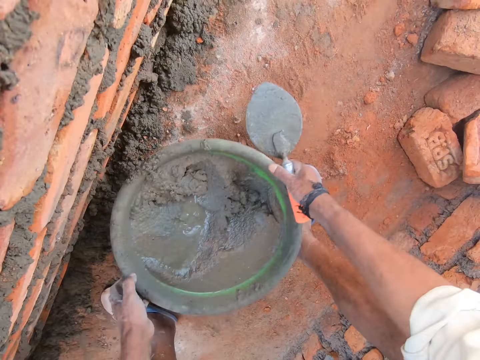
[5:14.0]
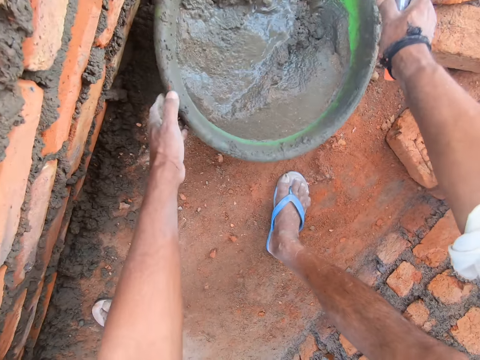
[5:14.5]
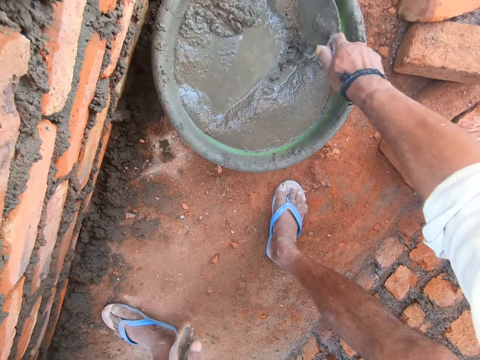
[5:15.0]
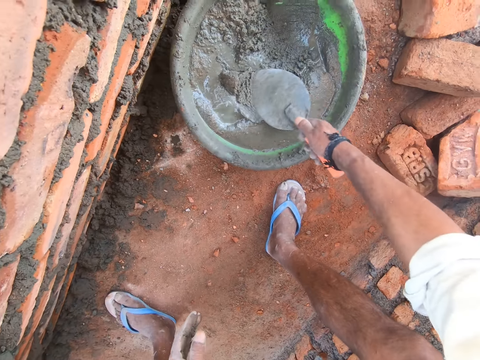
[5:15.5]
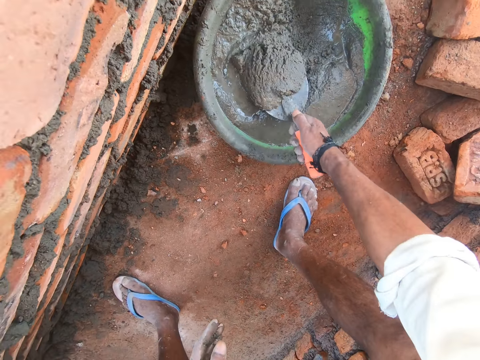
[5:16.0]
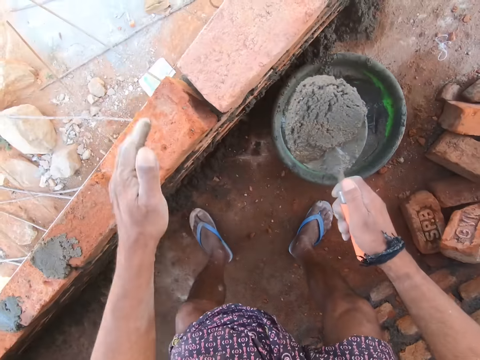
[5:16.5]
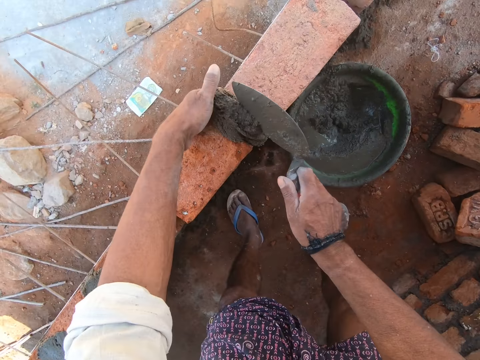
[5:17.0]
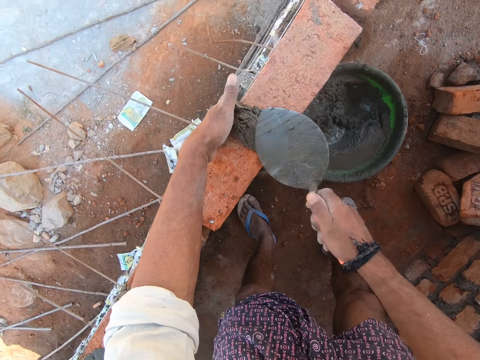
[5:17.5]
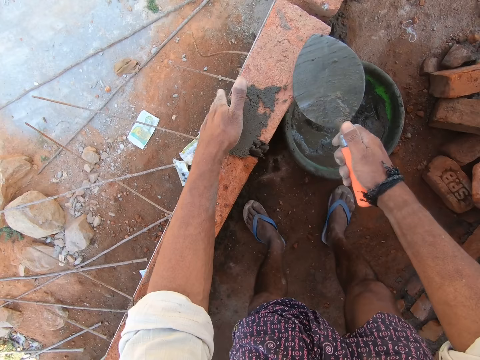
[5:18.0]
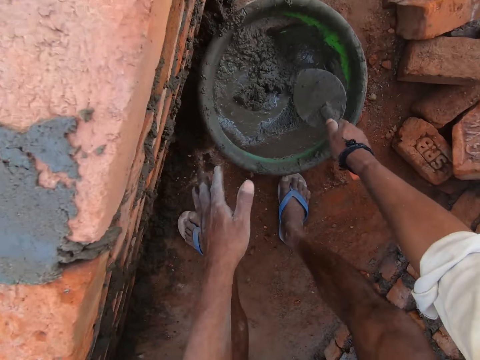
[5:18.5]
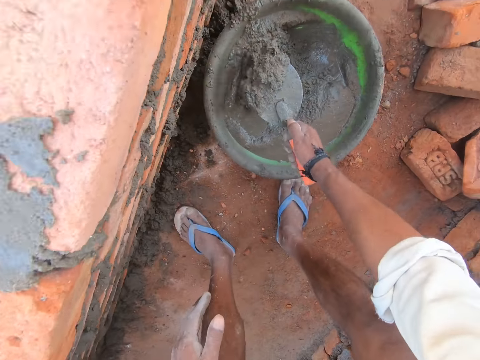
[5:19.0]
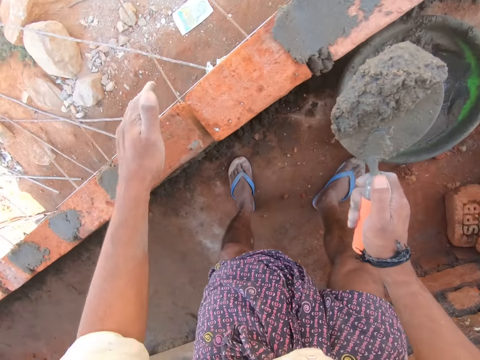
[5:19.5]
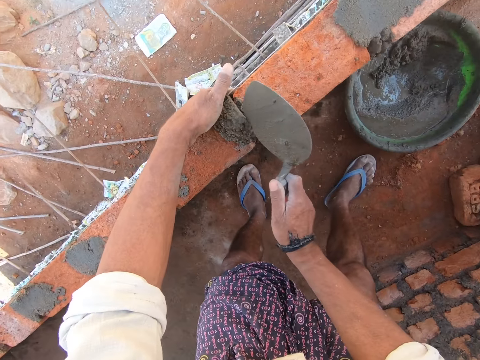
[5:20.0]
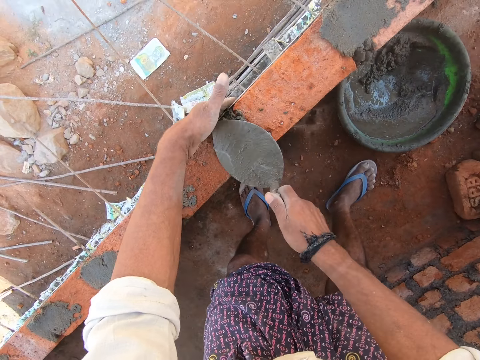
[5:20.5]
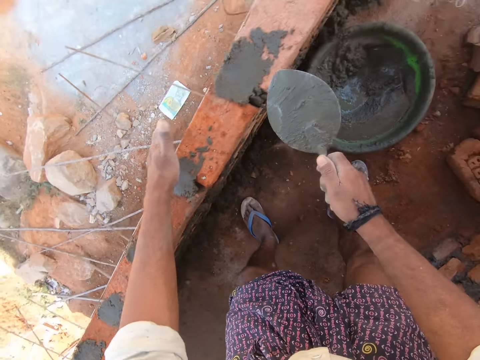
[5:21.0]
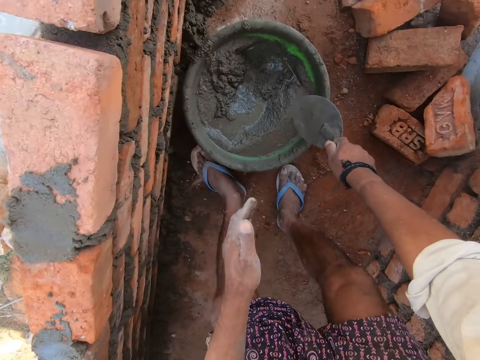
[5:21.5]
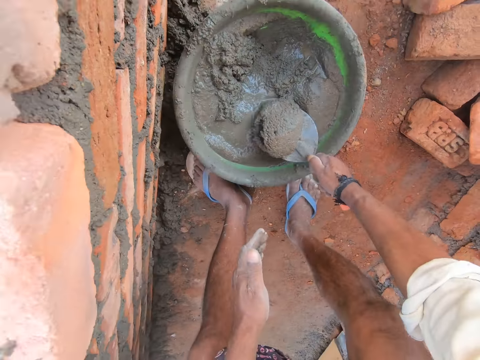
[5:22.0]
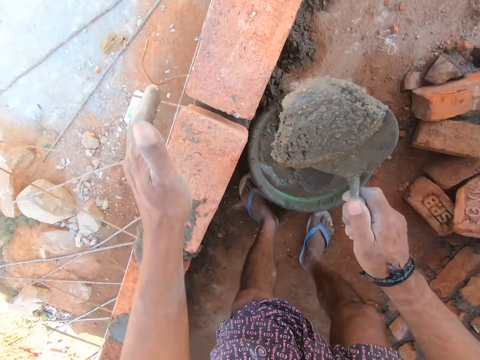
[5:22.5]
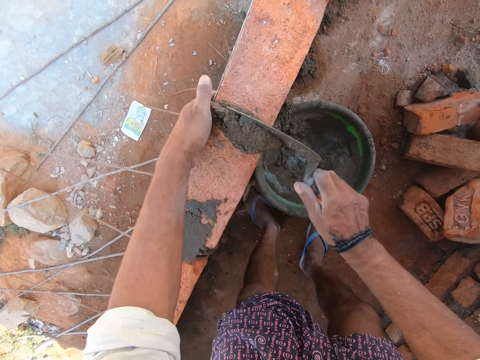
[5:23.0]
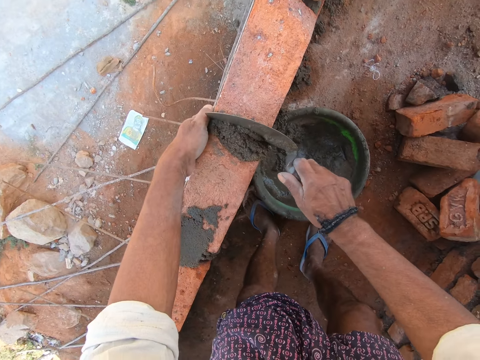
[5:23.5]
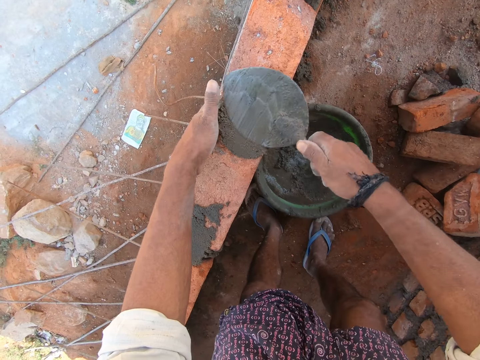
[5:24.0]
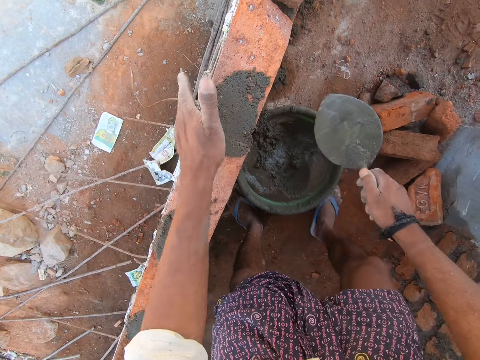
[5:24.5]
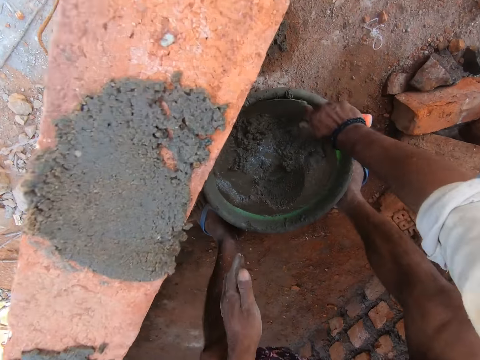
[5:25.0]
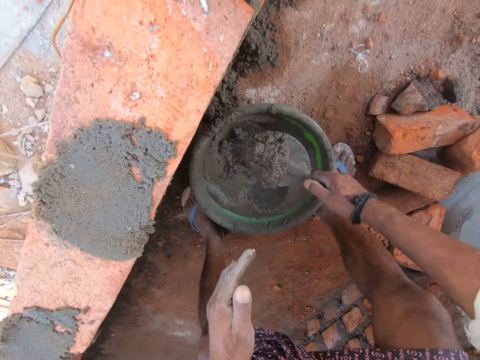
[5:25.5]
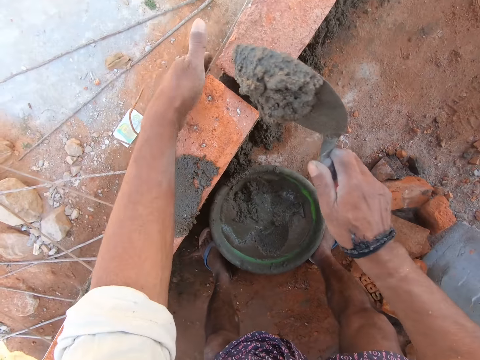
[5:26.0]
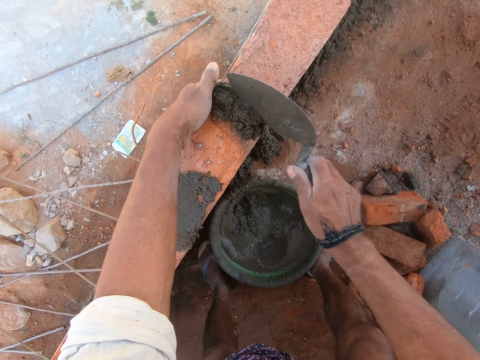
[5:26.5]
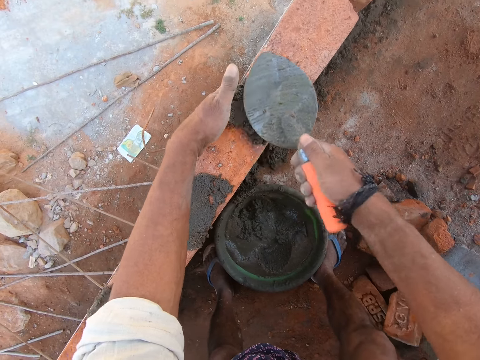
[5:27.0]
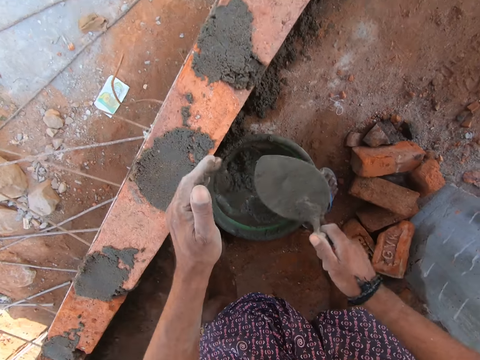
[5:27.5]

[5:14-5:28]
The camera wearer picks the head pan from the floor with both hands. They put the head pan on the floor with both hands. They mix the mortar in the head pan with a trowel. They scoop the mortar in the head pan with the trowel. They put the mortar on the bricks with the trowel. They adjust the mortar on the bricks with the trowel. They scoop the mortar in the head pan with the trowel. They stare around. They put the mortar on the bricks with the trowel. They adjust the mortar on the bricks with the trowel. They stare around. A person talks. The camera wearer scoops the mortar in the head pan with the trowel. They stare around. They put the mortar on the bricks with the trowel. They adjust the mortar on the bricks with the trowel. They move the right leg. They scoop the mortar in the head pan with the trowel. They put the mortar on the bricks with the trowel. They adjust the mortar on the bricks with the trowel.

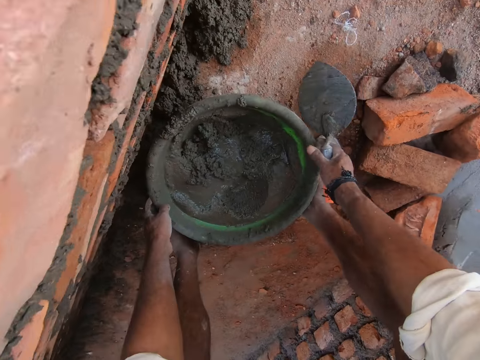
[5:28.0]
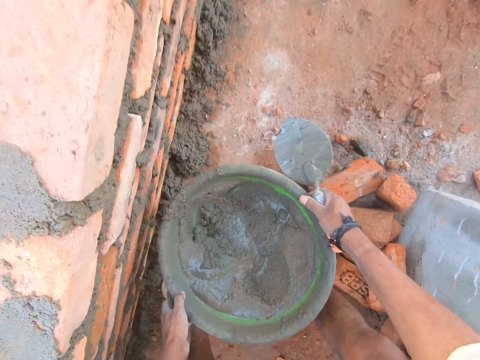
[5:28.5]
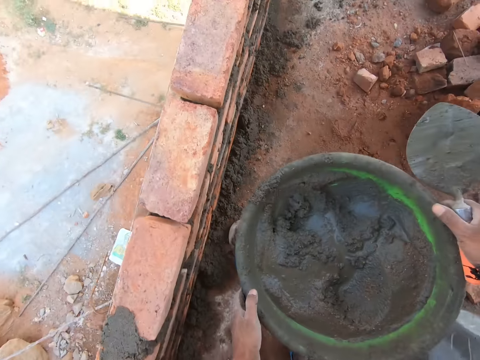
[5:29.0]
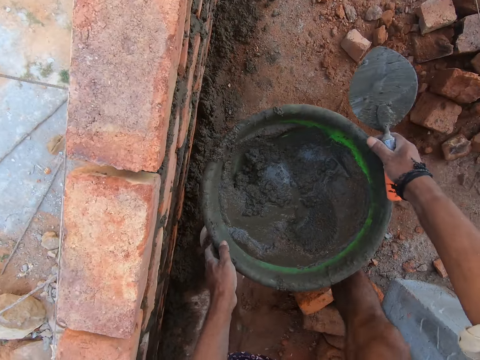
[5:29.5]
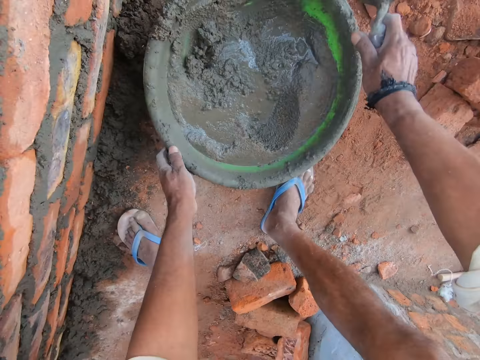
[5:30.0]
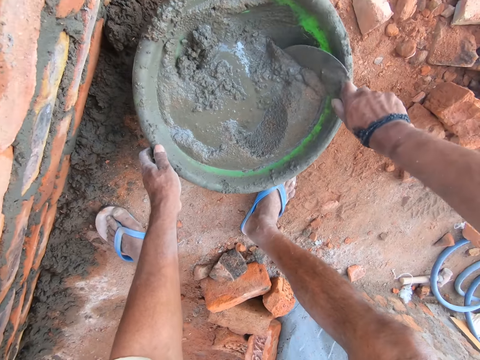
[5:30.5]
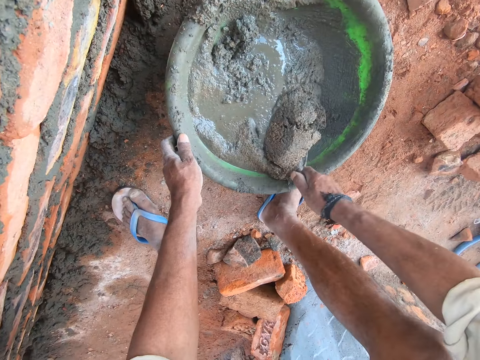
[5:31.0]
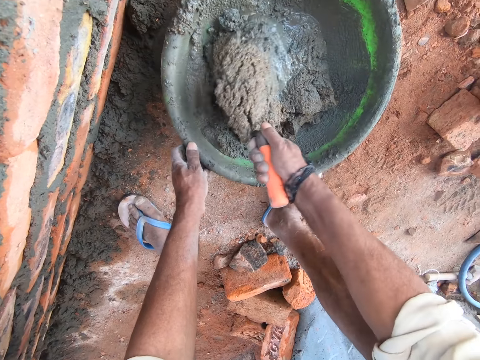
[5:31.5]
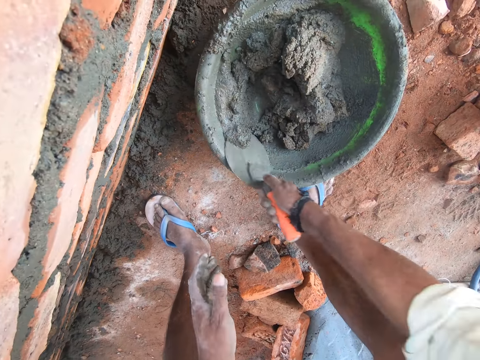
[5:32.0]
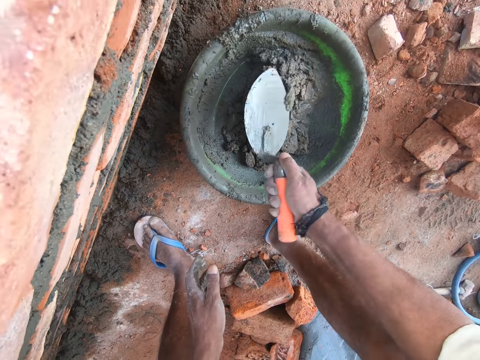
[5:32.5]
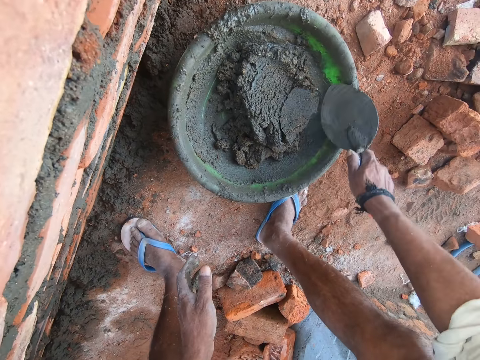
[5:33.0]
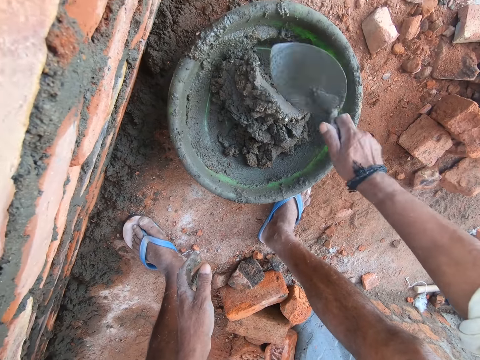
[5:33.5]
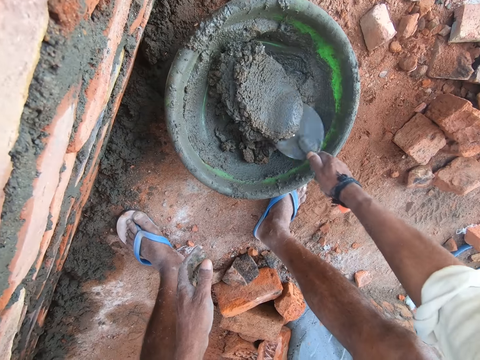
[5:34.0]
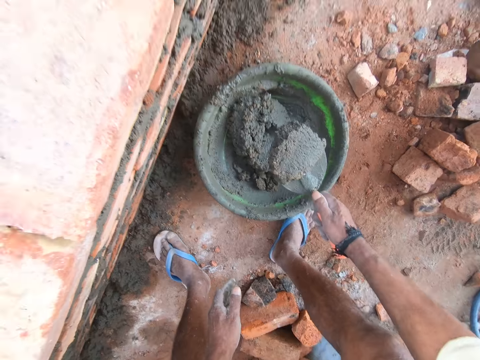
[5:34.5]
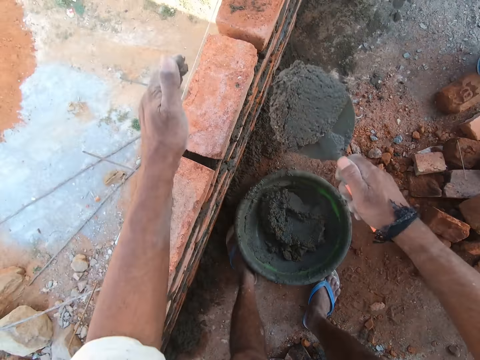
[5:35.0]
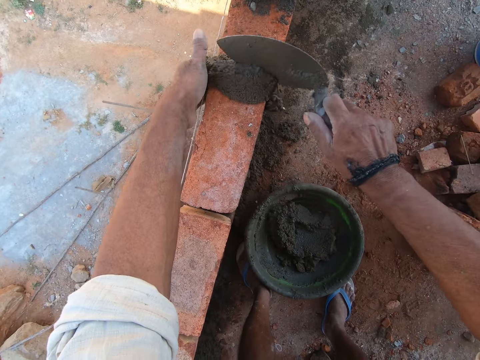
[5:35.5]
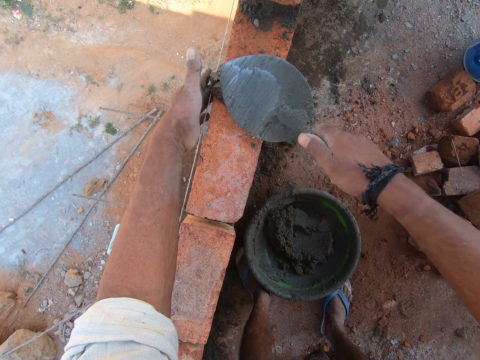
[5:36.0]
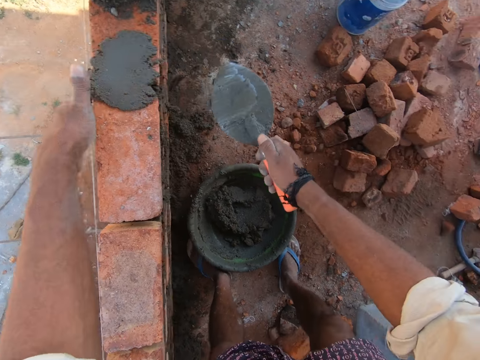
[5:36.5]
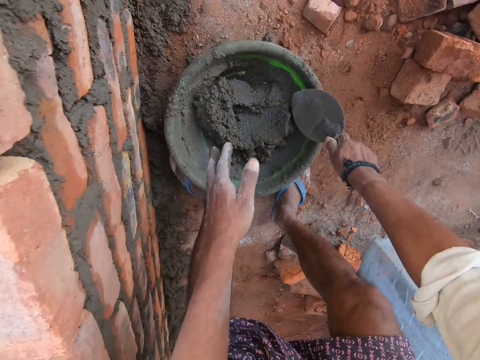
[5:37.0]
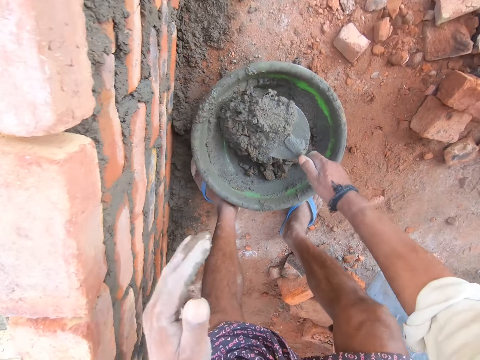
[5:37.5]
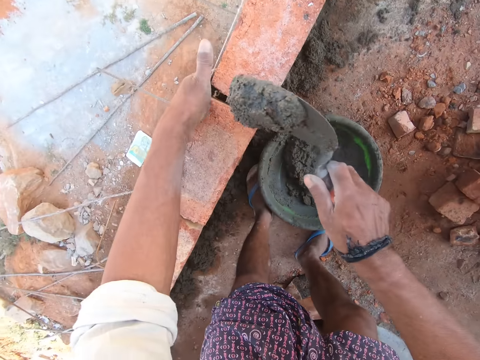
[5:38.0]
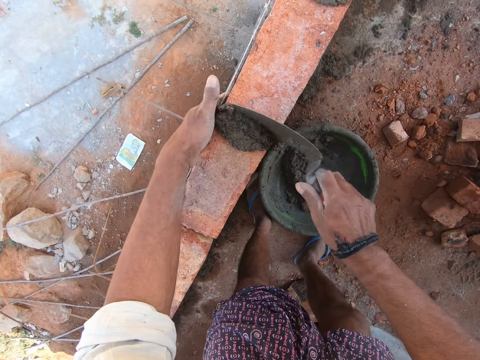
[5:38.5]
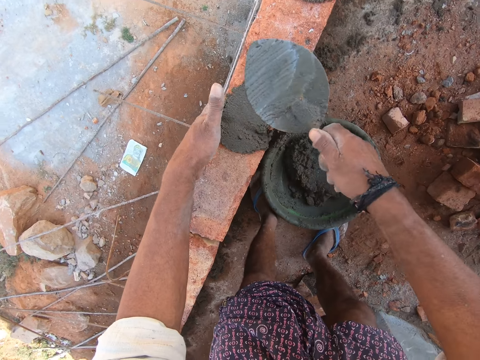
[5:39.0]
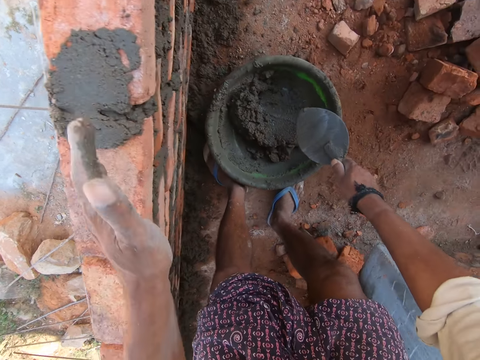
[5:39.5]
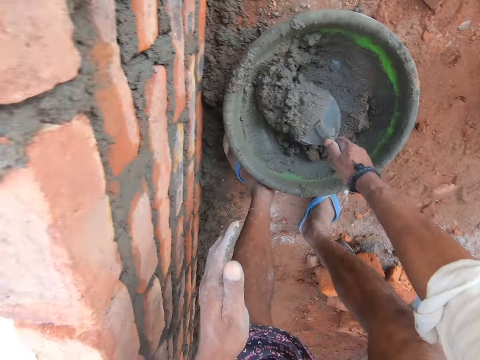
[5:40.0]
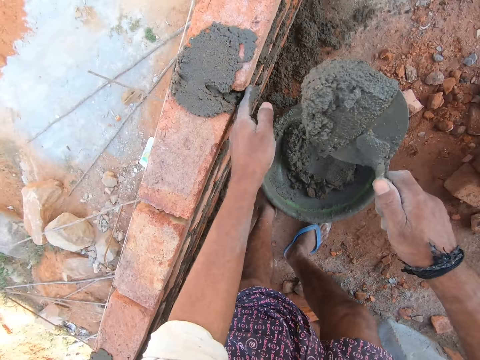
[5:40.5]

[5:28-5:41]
The camera wearer picks the head pan from the floor with both hands. They walk around with the head pan in hands. They put the head pan on the floor with both hands. They mix the mortar in the head pan with a trowel. A person talks. The camera wearer mixes the mortar in the head pan with the trowel. They scoop the mortar in the head pan with the trowel. They put the mortar on the bricks with the trowel. They adjust the mortar on the bricks with the trowel. They stare around. They scoop the mortar in the head pan with the trowel. They put the mortar on the bricks with the trowel. They adjust the mortar on the bricks with the trowel. They scoop the mortar in the head pan with the trowel.
